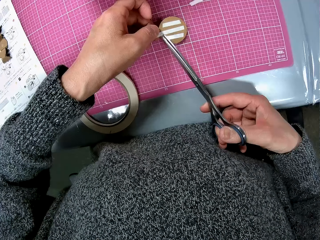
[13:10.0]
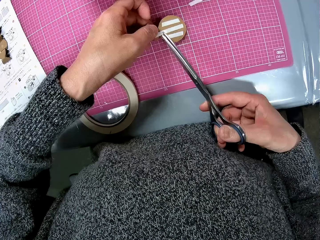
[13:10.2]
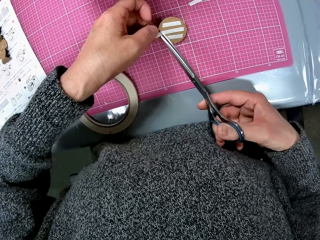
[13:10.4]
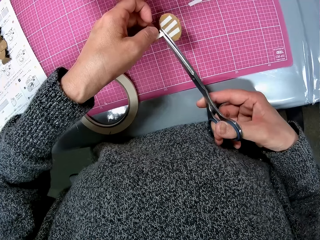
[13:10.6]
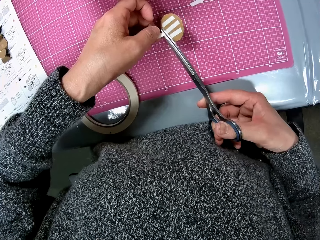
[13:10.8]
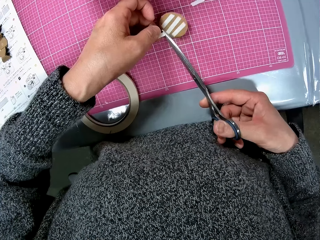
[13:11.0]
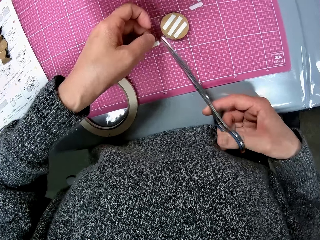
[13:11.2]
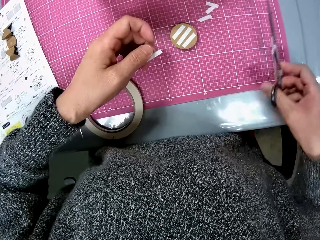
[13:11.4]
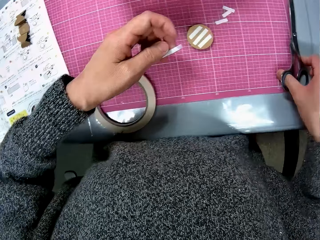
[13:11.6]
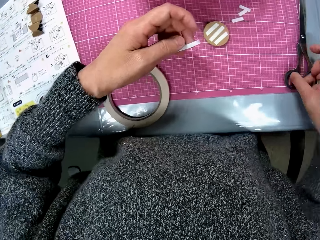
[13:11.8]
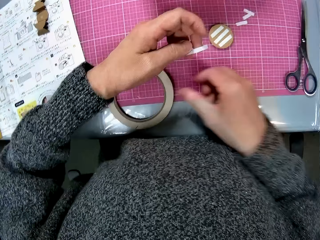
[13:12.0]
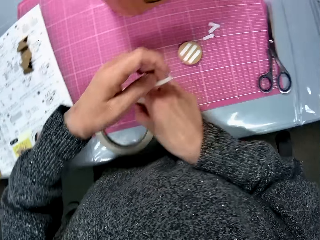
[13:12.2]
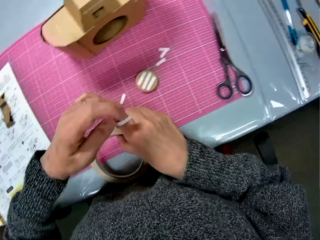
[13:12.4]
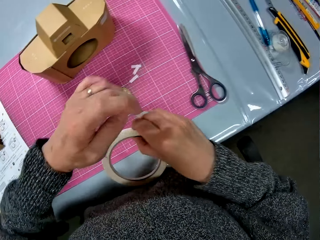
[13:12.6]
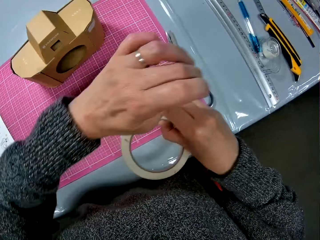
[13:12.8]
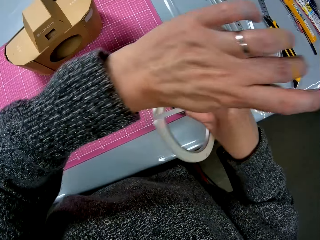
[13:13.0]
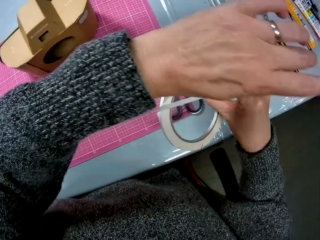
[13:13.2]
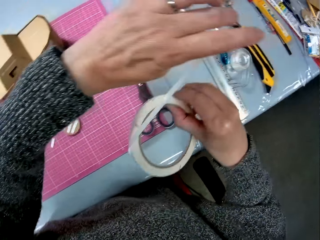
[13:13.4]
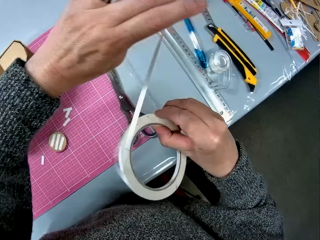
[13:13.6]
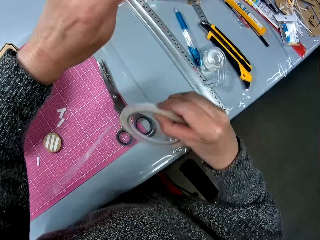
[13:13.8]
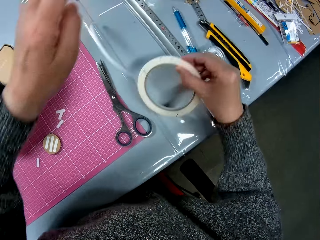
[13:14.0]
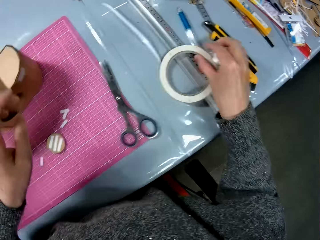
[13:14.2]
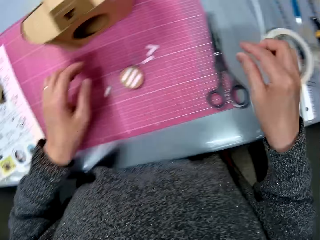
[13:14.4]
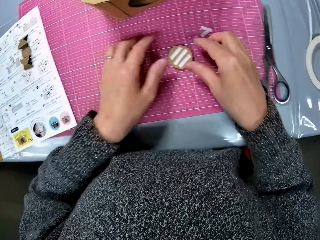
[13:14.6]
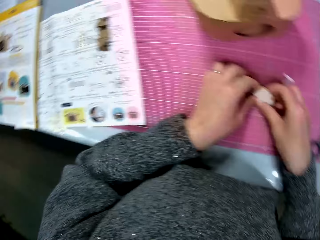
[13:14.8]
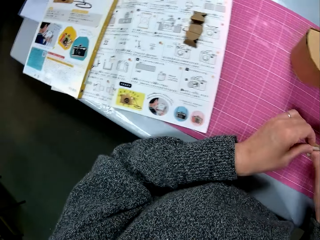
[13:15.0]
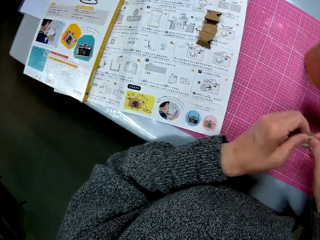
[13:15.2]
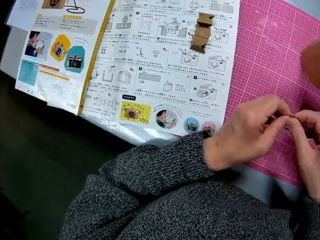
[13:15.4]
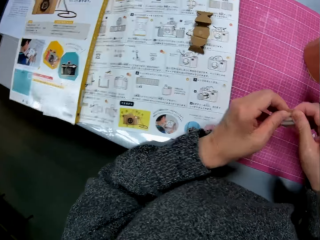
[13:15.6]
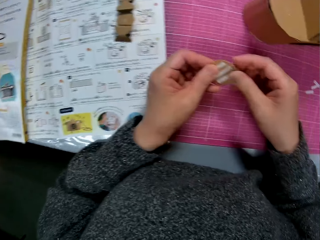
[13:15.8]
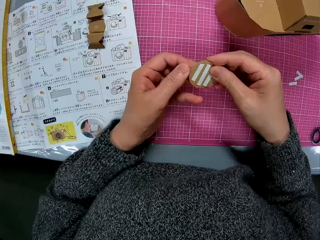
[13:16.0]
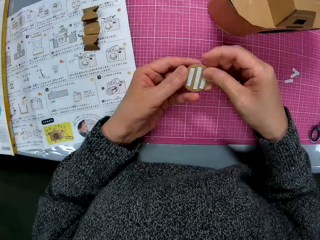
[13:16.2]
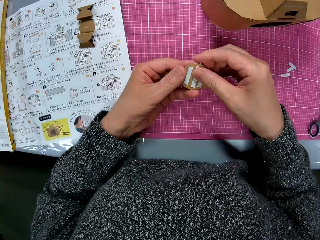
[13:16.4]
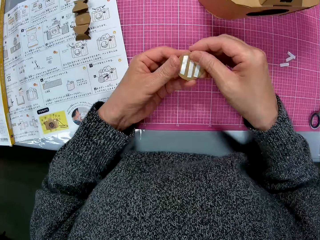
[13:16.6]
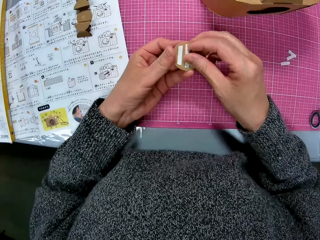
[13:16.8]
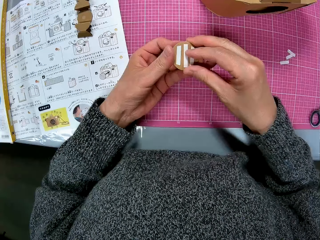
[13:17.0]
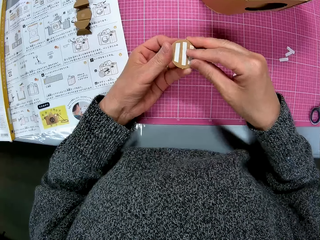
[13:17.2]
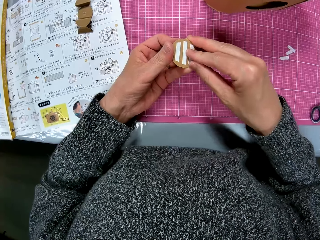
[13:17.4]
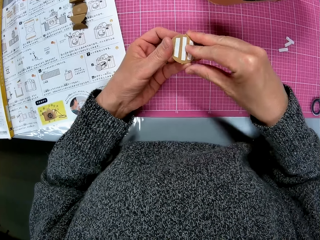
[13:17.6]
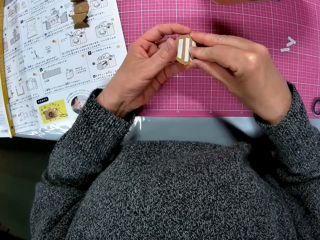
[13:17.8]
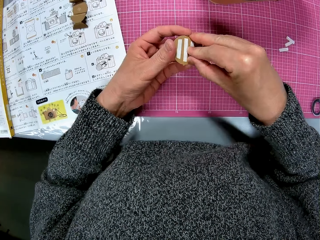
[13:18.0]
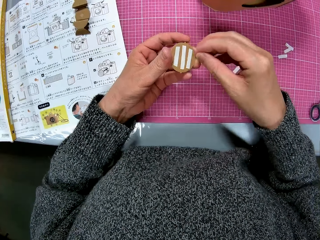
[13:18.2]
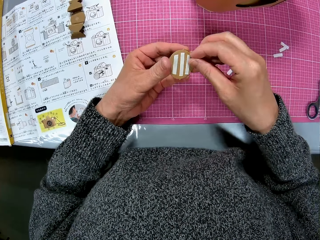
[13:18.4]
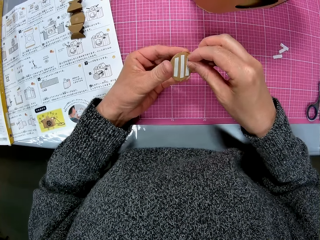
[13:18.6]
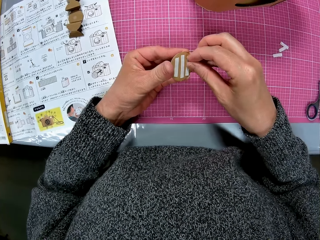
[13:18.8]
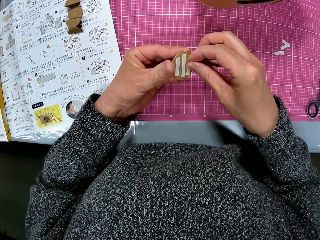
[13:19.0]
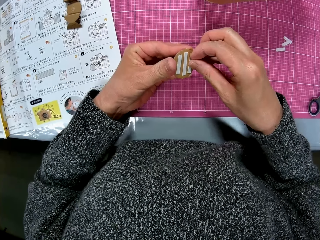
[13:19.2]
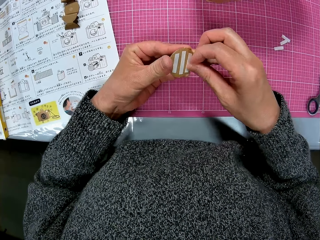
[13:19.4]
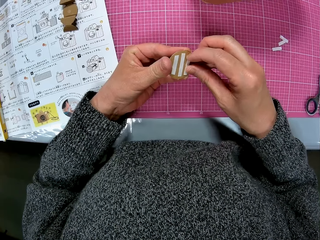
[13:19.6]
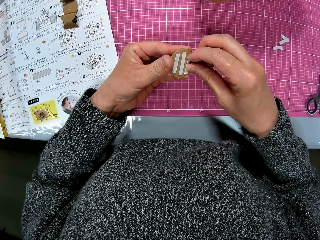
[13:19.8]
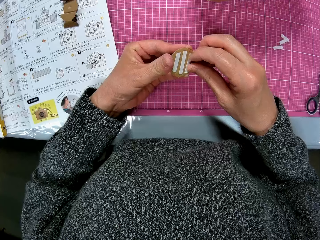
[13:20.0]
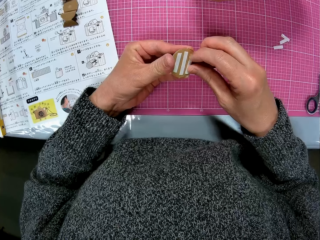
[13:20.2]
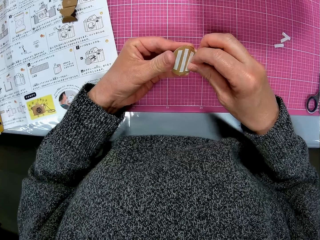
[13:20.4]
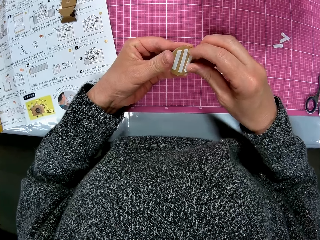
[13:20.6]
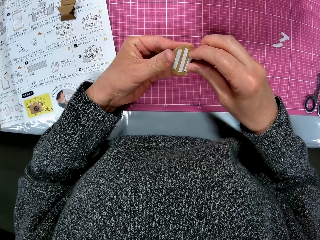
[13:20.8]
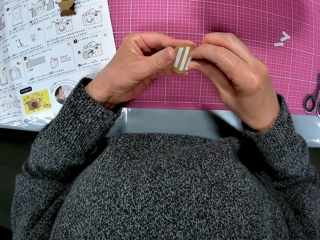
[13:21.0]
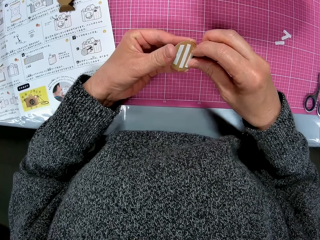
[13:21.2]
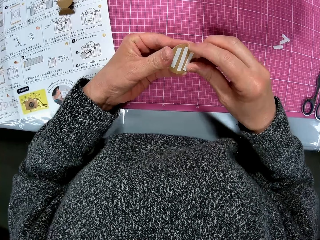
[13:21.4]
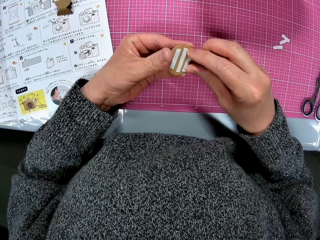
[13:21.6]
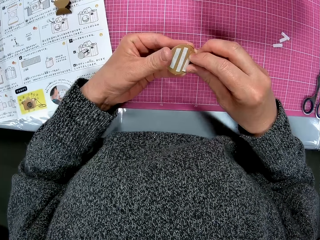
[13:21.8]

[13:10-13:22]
The camera wearer cuts the tape with the pair of scissors. They place the pair of scissors on the cutting sheet. They pick up the white tape roll from the cutting sheet. They place the tape on the table. They pick up the attached pieces of cardboard from the cutting sheet. They read the manual. They adjust the piece of cardboard. They peel off a tape from the attached pieces of cardboard.

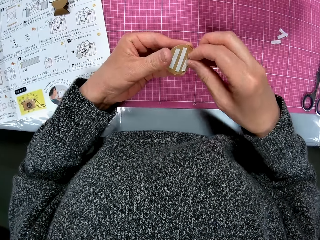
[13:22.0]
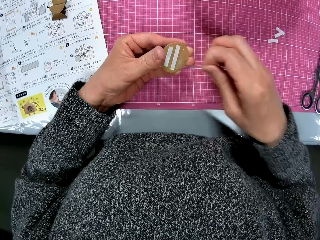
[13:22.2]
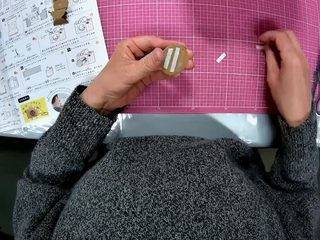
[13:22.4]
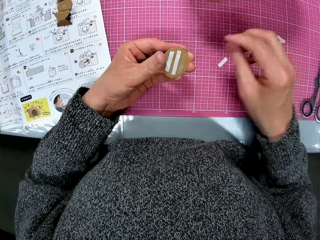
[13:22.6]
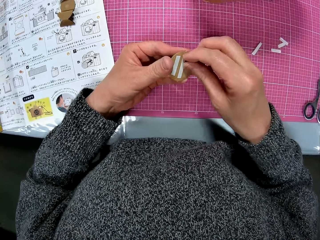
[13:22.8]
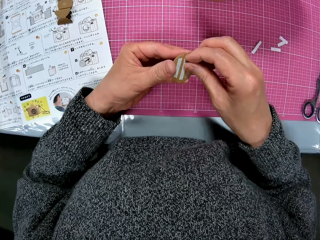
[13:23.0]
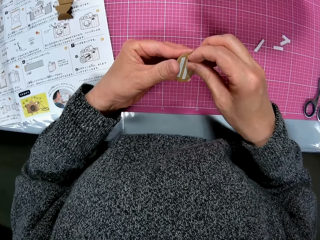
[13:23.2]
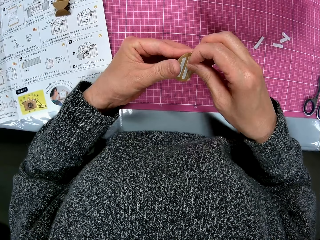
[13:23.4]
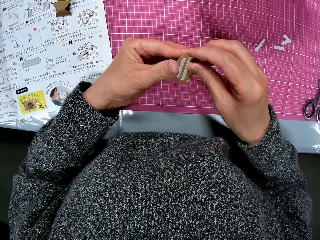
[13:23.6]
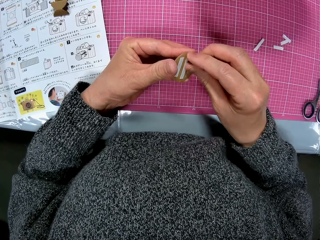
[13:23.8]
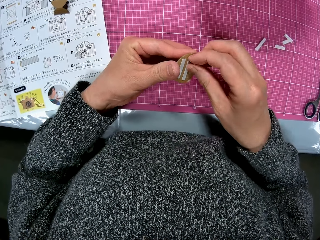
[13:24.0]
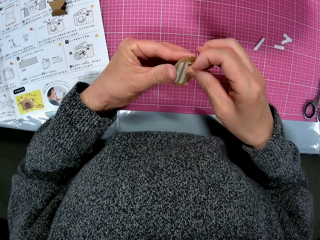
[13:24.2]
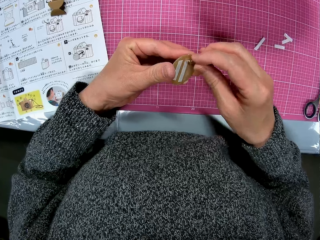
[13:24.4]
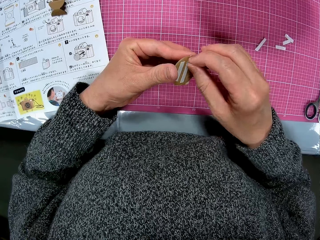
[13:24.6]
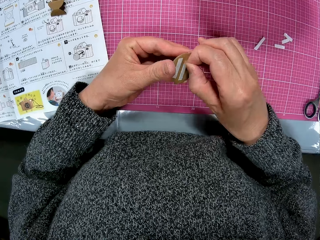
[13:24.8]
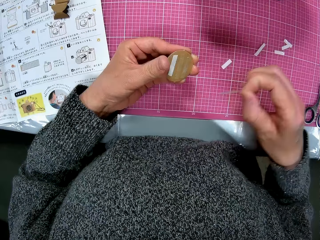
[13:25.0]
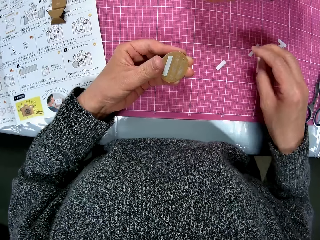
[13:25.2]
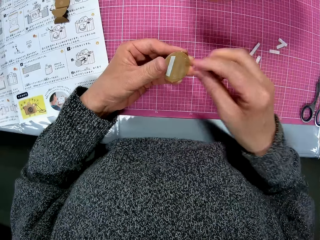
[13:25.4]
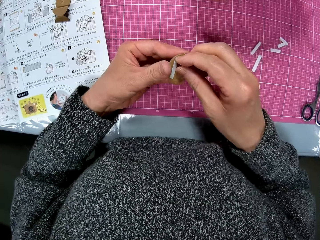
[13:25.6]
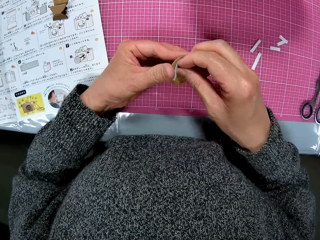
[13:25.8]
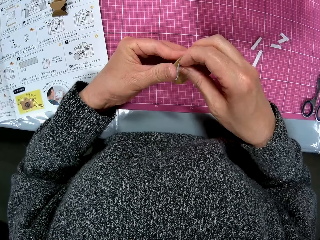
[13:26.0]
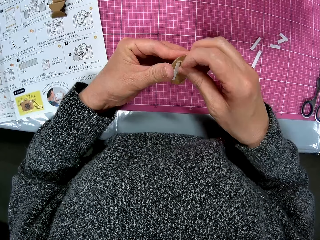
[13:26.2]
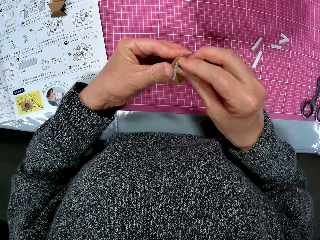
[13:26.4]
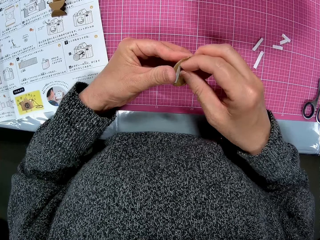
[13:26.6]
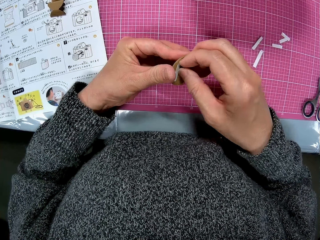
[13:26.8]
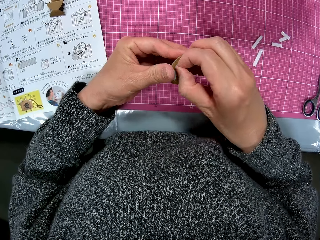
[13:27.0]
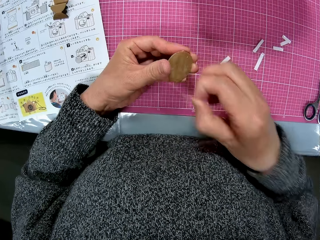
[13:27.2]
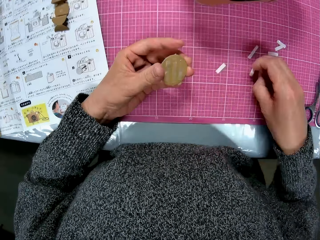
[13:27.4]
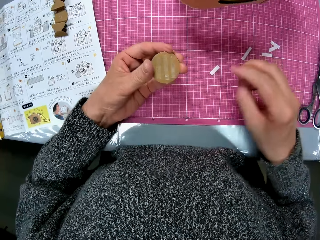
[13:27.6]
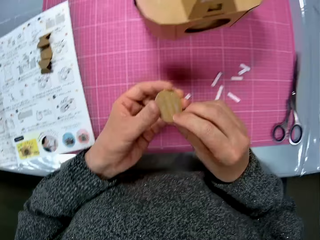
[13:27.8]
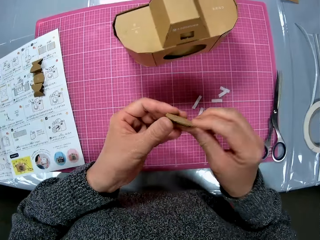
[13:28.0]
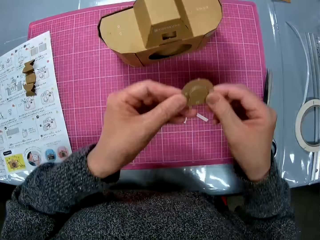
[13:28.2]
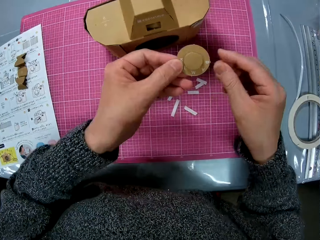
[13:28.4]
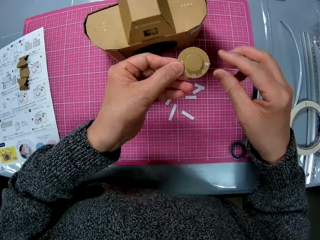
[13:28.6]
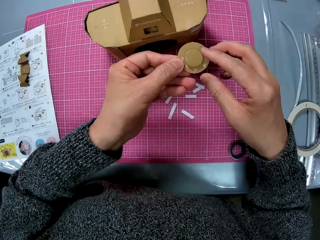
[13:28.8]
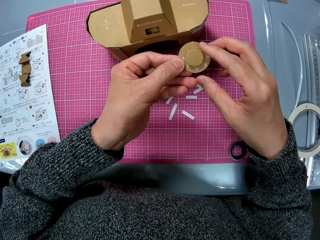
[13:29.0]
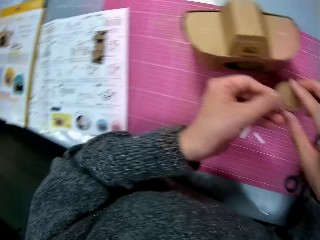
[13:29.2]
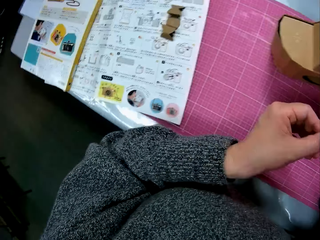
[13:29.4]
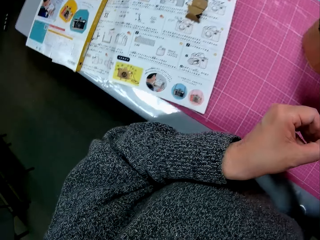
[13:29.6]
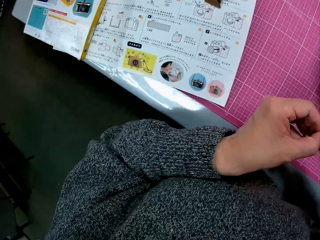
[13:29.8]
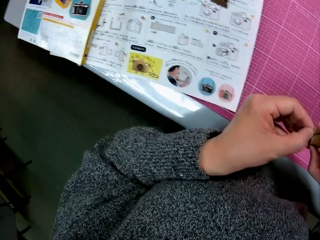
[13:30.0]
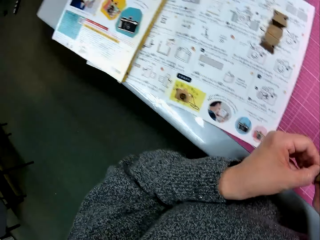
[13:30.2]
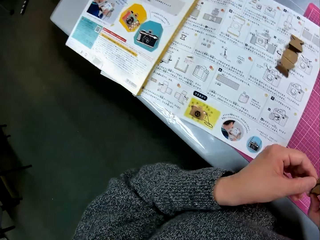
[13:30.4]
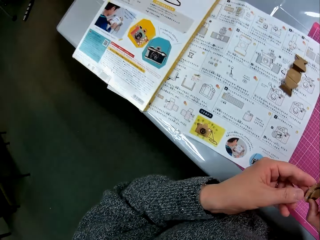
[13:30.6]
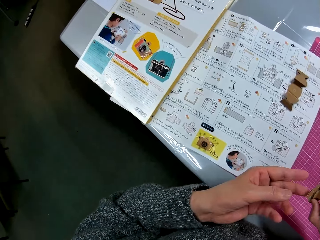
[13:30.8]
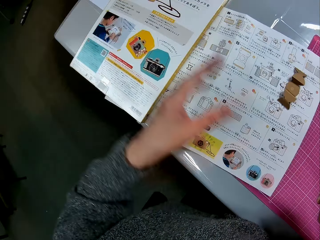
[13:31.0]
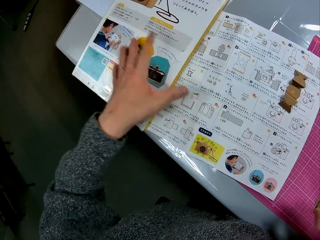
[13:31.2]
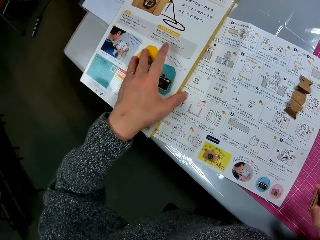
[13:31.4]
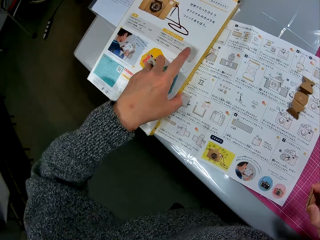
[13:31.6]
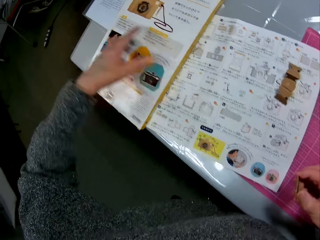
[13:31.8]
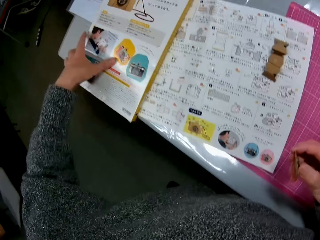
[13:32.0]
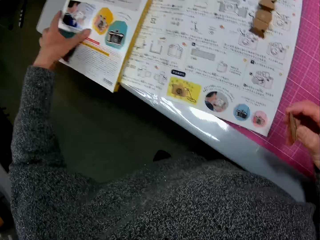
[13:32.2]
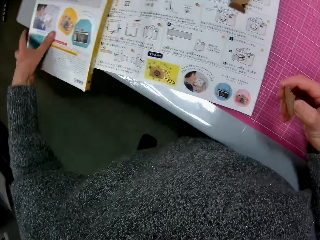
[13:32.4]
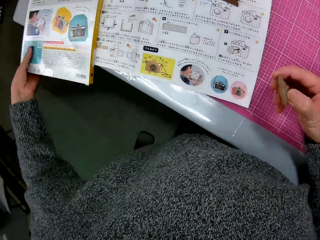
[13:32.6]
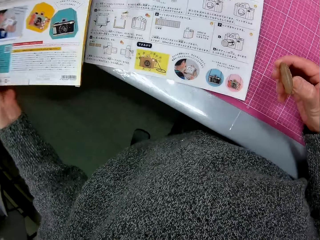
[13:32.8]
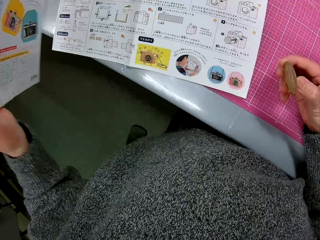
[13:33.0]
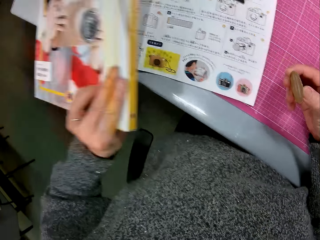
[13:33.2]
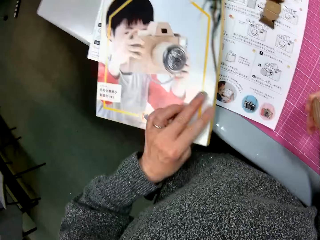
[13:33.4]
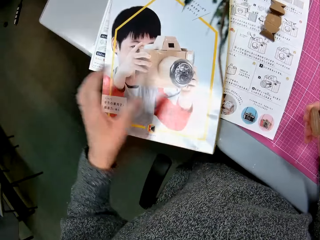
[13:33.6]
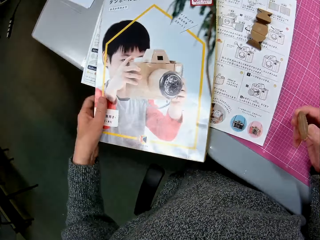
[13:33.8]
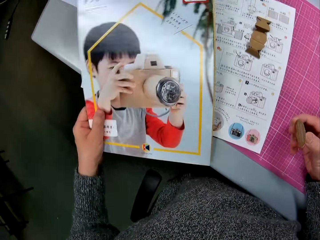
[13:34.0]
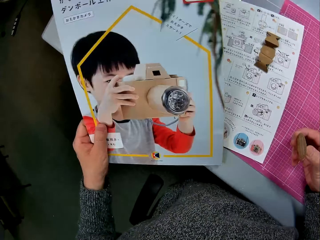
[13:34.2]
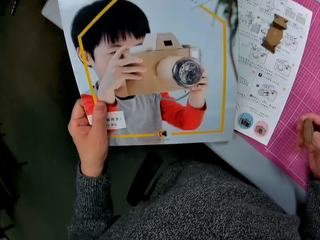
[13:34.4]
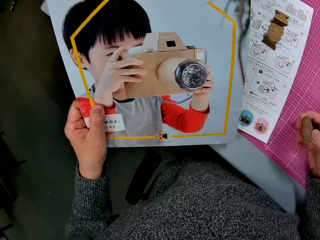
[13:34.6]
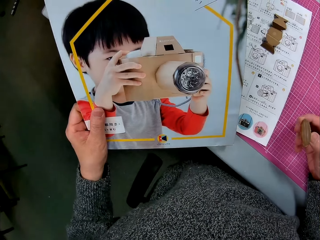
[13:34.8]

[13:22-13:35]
The camera wearer drops the tape on the cutting sheet. They peel off a tape from the attached pieces of cardboard. They drop the tape on the cutting sheet. They peel off a tape from the attached pieces of cardboard. They drop the tape on the cutting sheet. They move the attached pieces of cardboard close to a cardboard camera model. They glance at the instruction manual. They pick up the instruction manual from the left edge of the table. They turn over the instruction manual. They look at the manual cover.
